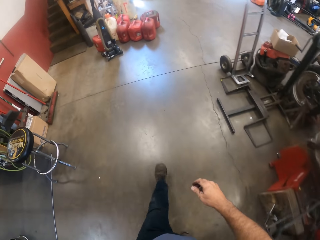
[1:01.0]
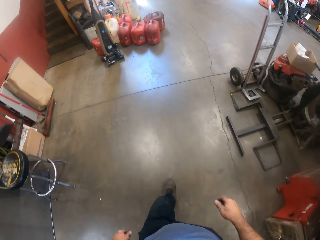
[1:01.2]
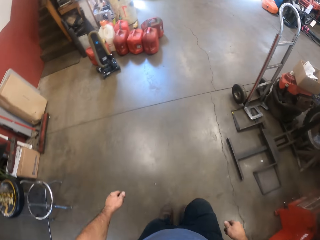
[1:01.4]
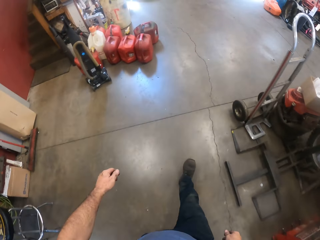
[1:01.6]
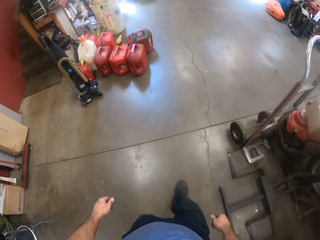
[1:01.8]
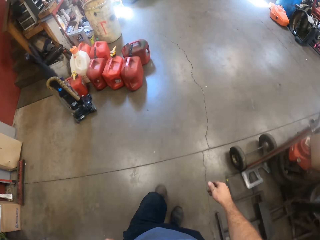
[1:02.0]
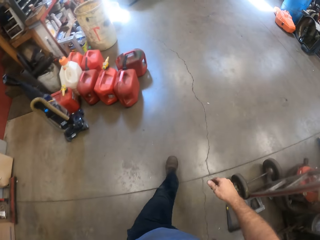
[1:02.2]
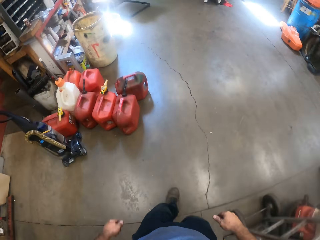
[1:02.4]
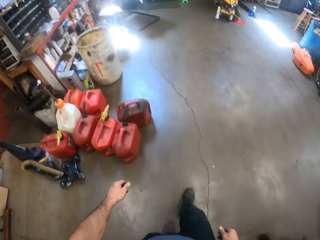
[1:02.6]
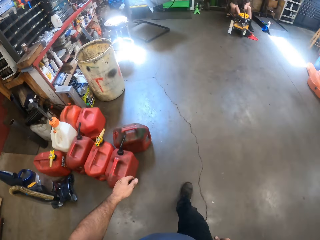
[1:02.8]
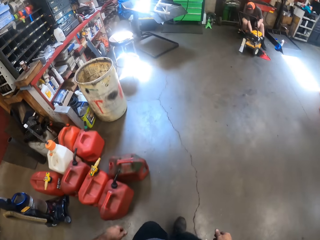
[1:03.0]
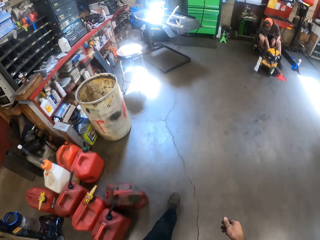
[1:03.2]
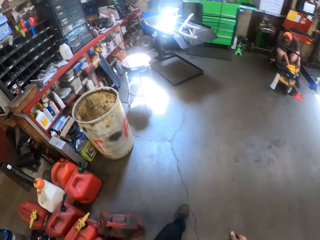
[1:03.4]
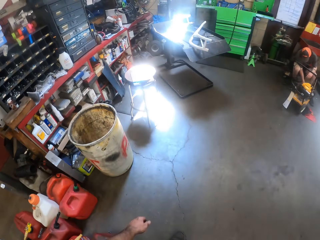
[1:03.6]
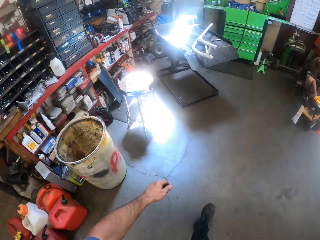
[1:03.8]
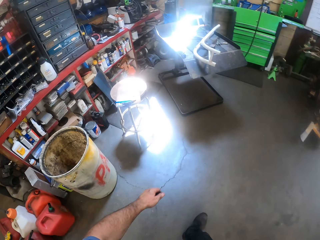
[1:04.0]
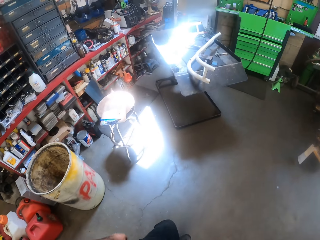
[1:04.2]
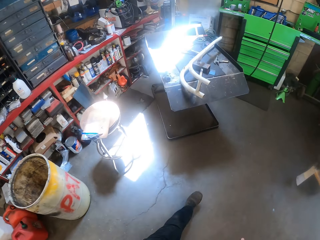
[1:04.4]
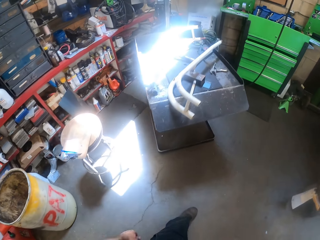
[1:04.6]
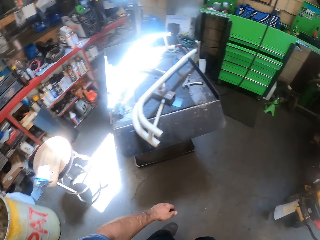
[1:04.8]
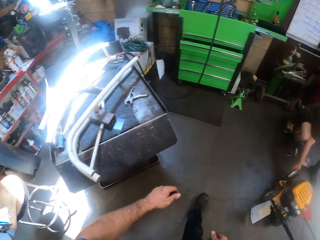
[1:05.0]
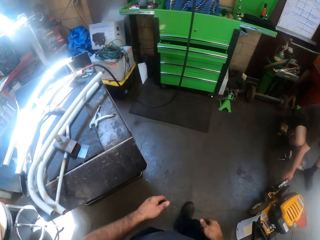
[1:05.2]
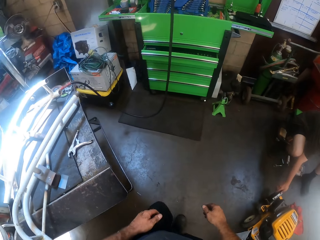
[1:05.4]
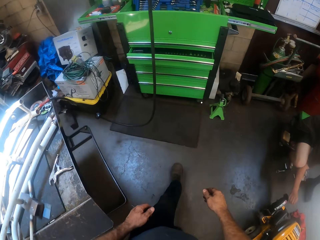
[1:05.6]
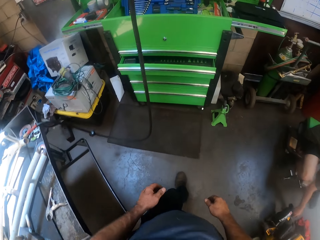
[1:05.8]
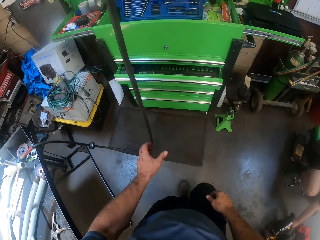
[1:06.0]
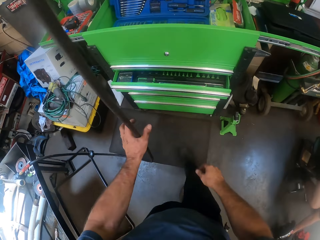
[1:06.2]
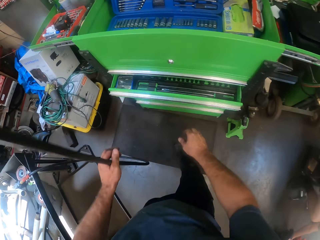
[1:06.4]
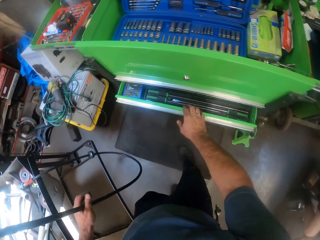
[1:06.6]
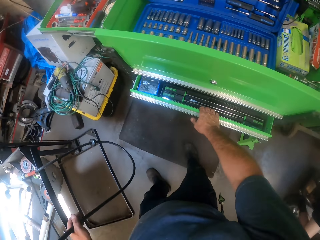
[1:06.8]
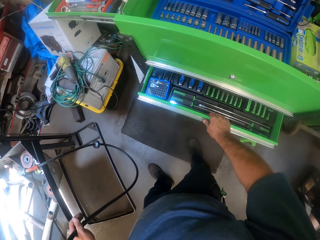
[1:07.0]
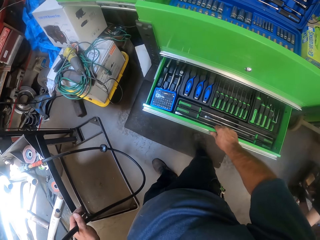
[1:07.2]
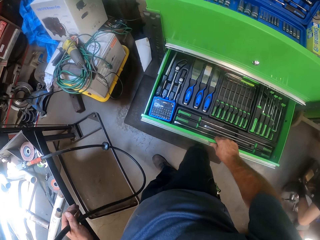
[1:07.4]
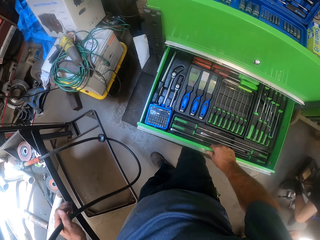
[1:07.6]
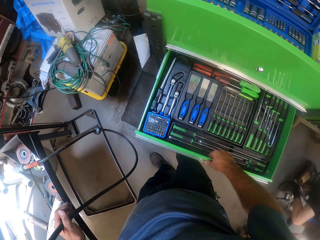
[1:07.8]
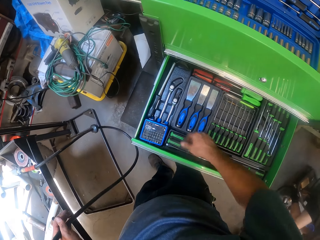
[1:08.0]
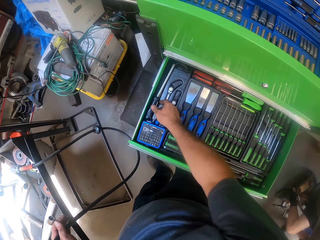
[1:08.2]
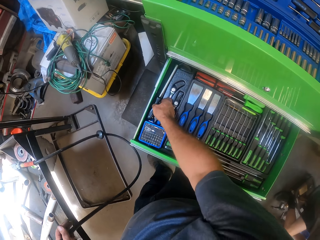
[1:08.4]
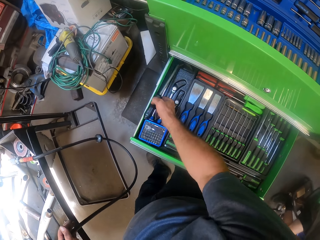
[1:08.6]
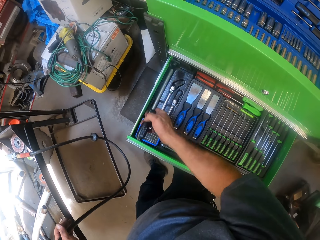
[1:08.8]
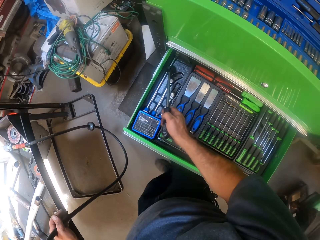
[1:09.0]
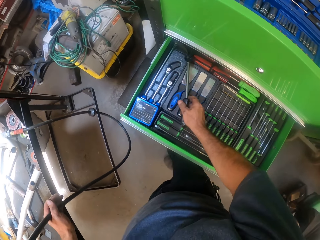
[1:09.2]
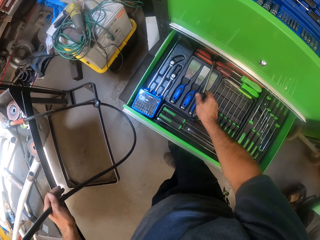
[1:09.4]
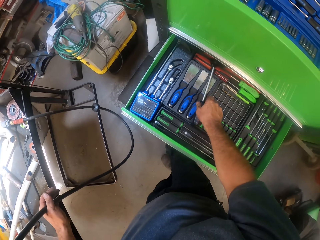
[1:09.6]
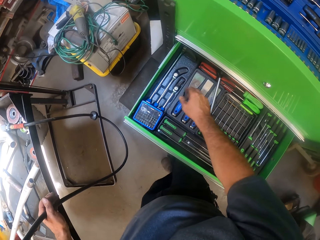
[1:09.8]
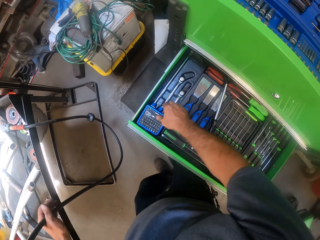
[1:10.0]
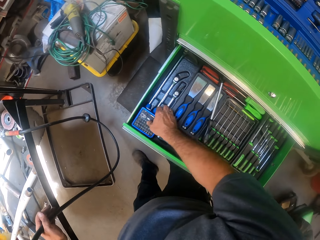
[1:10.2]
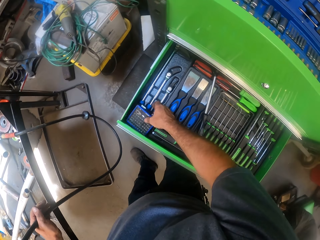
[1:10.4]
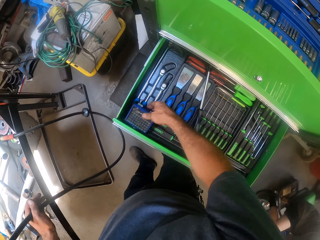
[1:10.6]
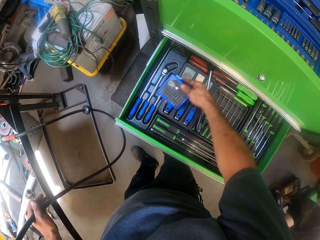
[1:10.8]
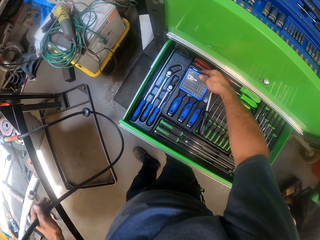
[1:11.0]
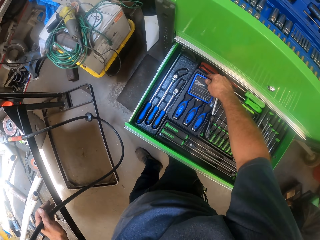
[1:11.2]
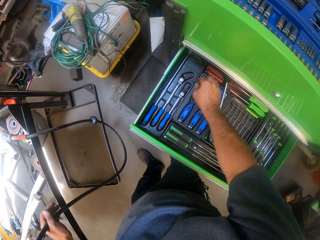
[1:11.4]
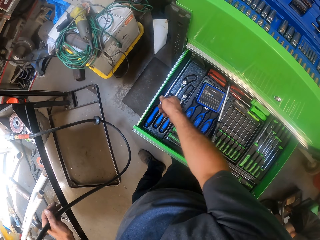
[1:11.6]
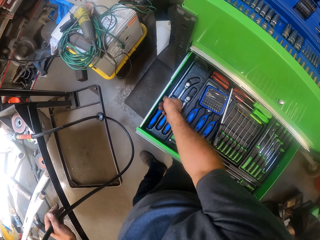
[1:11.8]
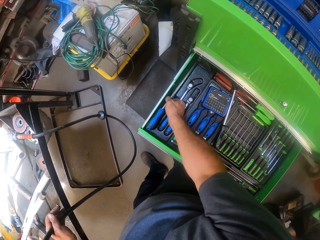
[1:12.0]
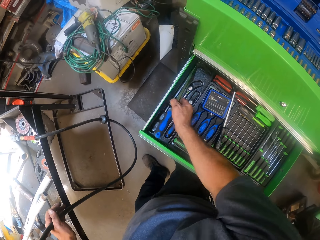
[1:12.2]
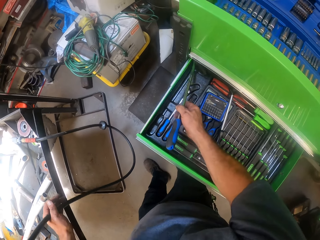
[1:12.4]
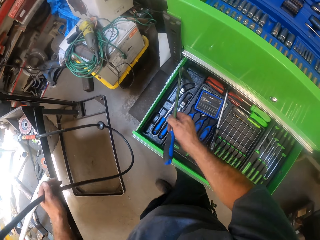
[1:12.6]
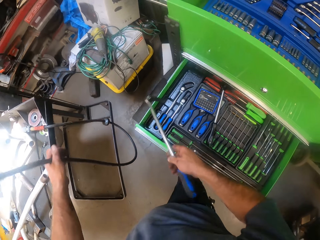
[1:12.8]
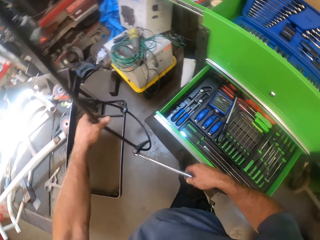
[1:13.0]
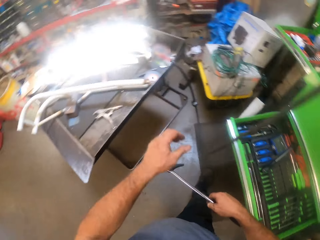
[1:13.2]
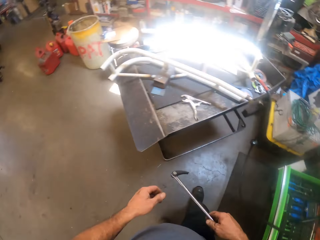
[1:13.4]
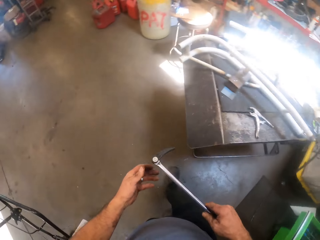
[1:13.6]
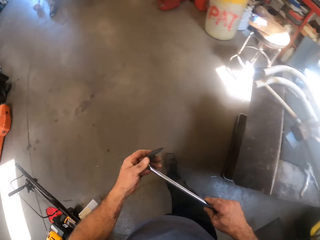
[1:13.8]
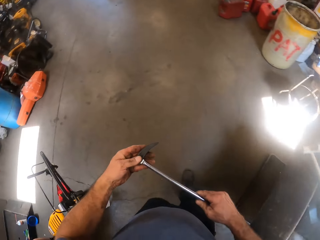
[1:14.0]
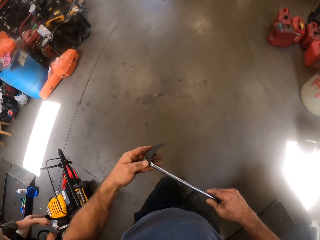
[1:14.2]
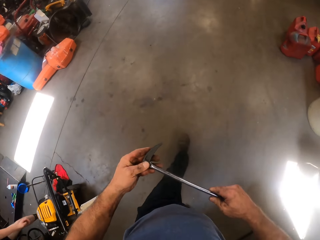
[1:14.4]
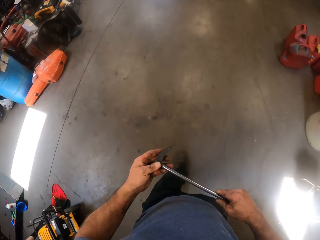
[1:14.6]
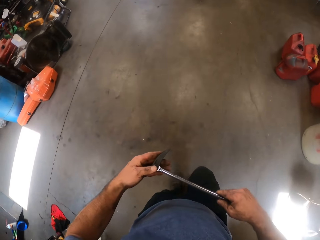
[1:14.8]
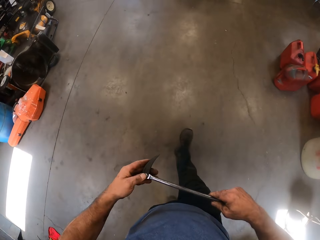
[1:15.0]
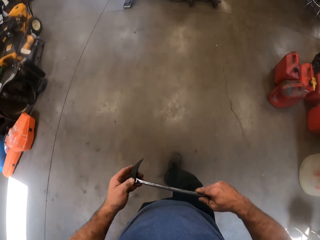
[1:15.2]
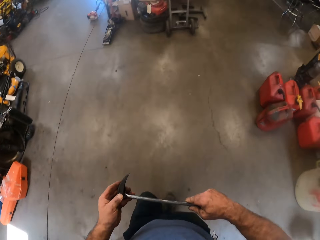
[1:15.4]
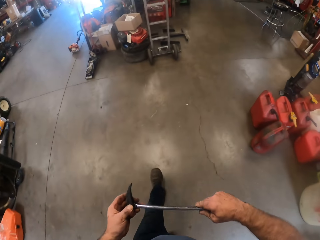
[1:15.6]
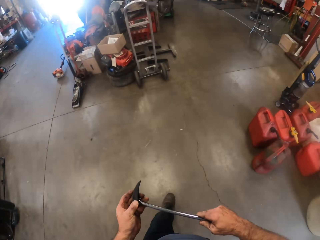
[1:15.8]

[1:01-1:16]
A man appears. The camera wearer moves the metal. He holds a wire with his left hand. He opens a drawer with his right hand. He picks up an L wrench or prybar from the drawer with his right hand. He drops the L wrench in the drawer. He picks up a socket set from the drawer with his right hand. He drops the socket set in the drawer. He picks up the L wrench from the drawer with his right hand. He walks around. He removes his left hand from the wire. He holds the L wrench with both hands.

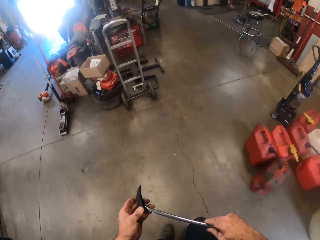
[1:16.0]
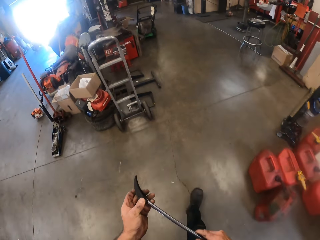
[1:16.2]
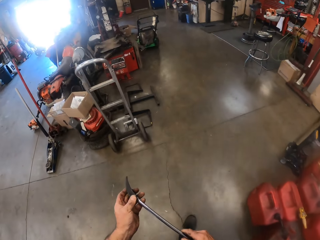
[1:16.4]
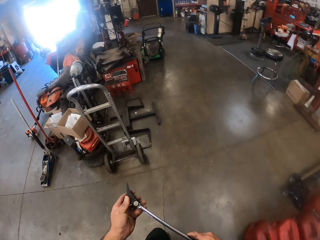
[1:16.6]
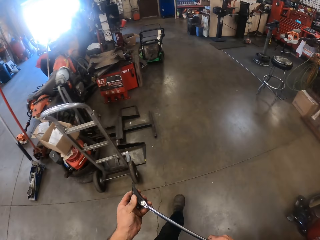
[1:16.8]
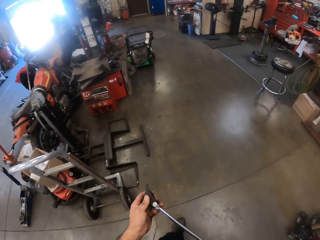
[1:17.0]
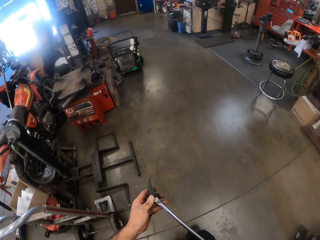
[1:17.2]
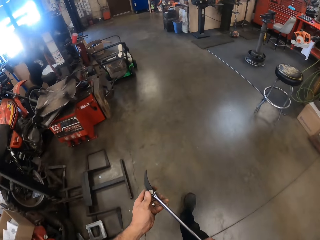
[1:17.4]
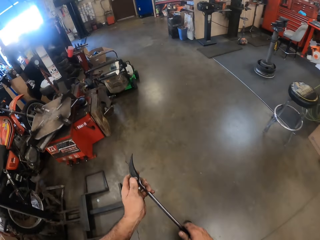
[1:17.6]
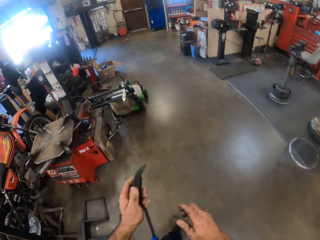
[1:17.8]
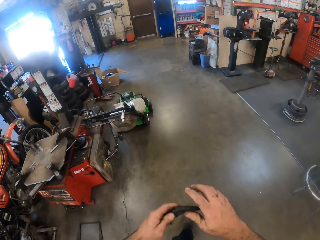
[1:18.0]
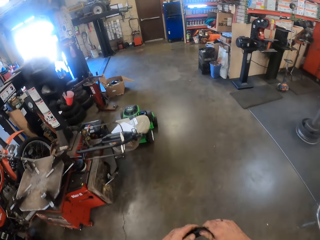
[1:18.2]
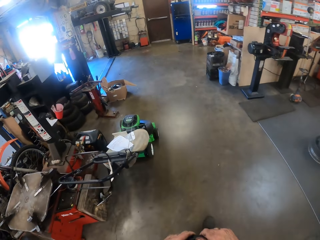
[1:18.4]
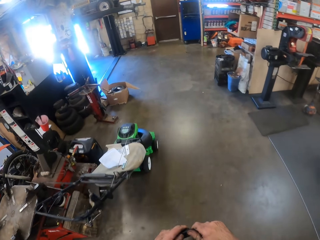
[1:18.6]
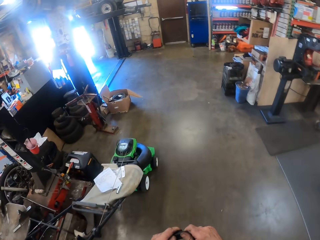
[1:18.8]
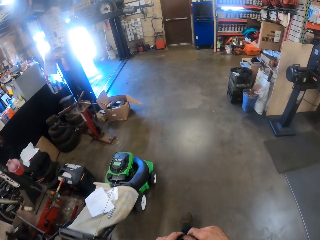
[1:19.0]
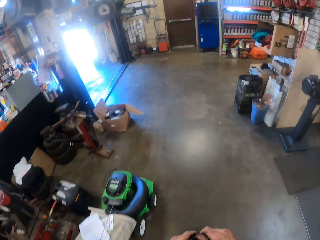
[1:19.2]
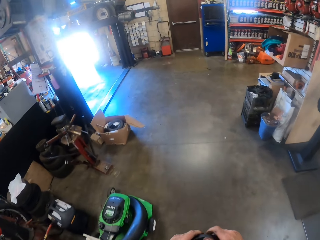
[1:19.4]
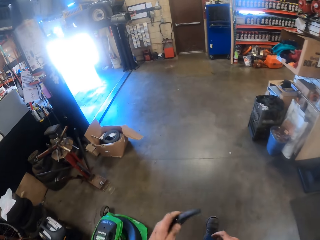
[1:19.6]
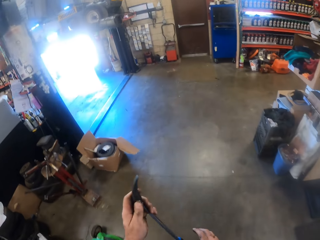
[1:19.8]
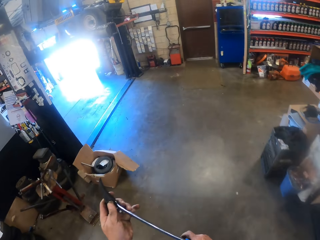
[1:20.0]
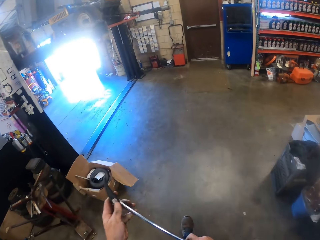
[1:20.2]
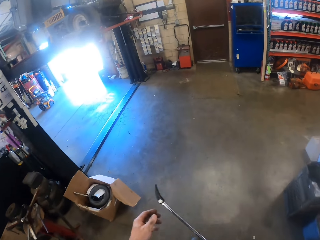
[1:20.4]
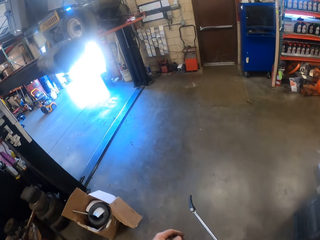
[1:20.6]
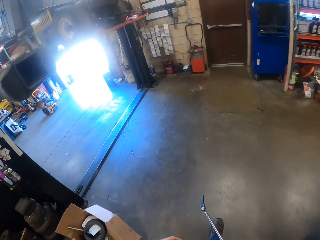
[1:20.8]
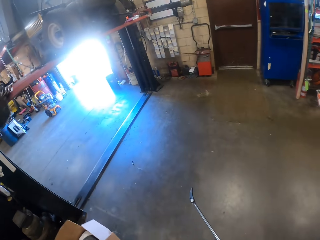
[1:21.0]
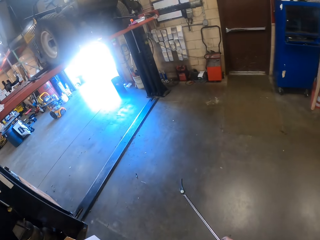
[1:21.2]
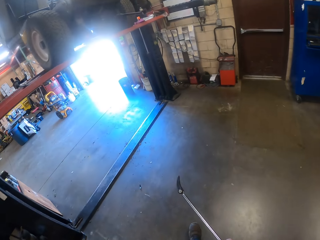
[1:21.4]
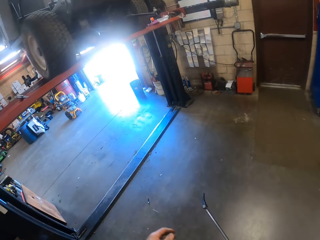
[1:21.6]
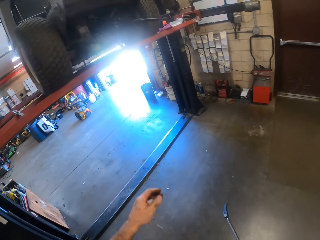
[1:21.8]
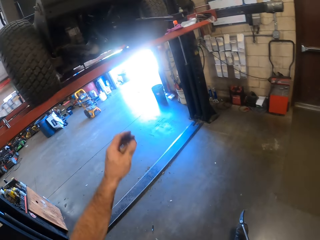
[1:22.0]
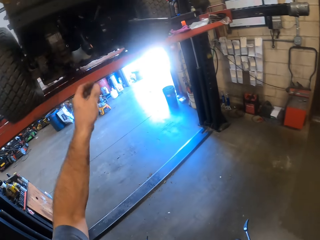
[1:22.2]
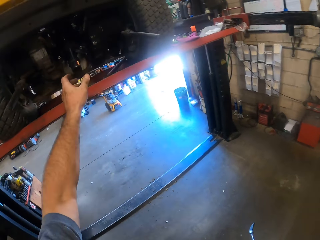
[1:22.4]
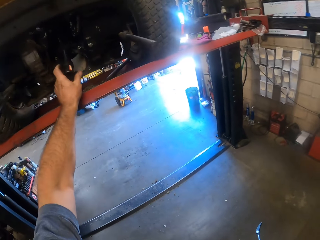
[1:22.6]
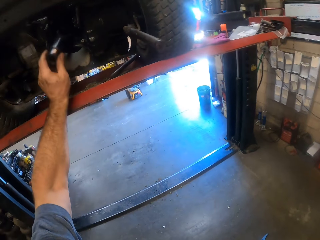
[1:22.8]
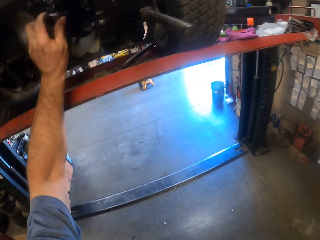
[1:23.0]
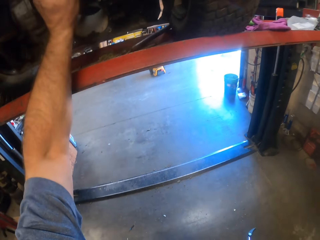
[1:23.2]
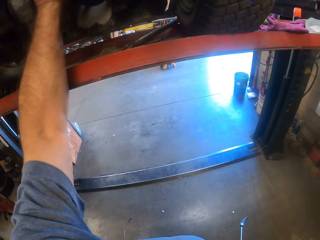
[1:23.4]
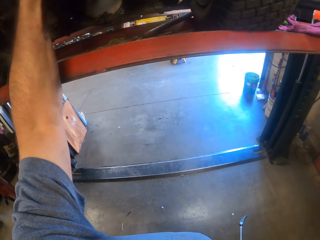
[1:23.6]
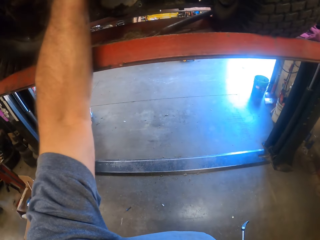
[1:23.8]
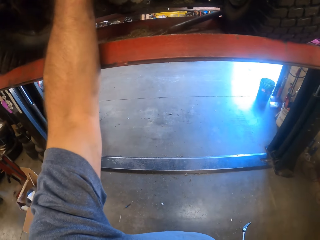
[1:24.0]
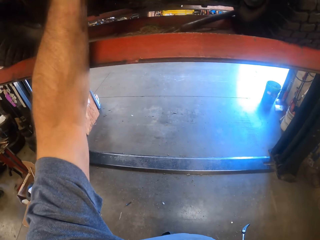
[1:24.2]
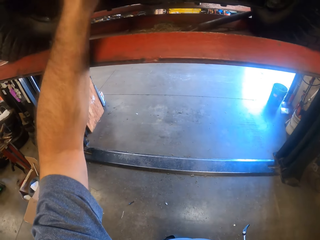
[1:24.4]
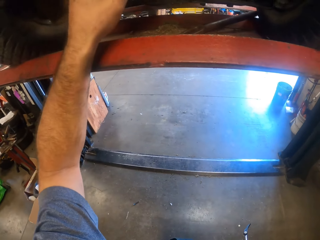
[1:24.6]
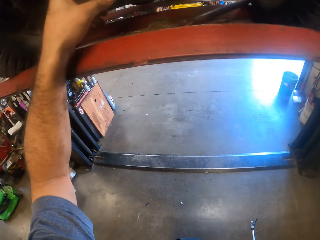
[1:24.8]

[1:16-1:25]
The camera wearer holds the L wrench with his right hand. He touches the engine part. He pulls a lever with his left hand.
